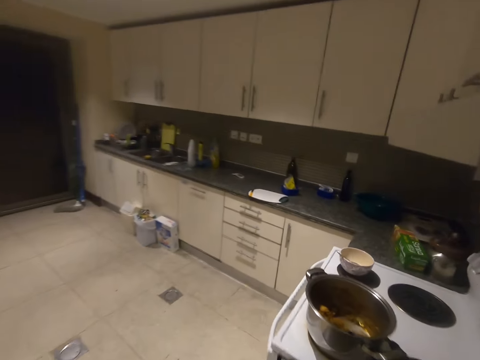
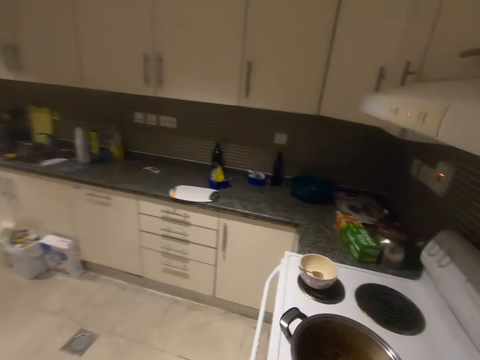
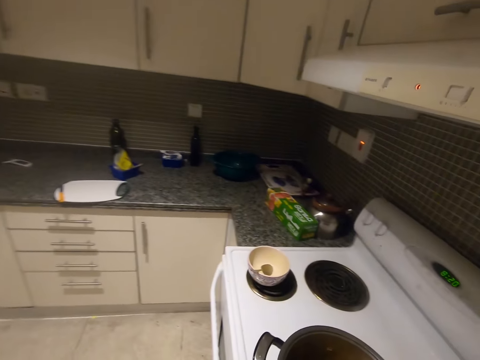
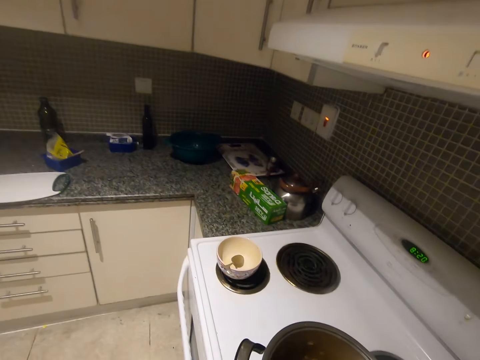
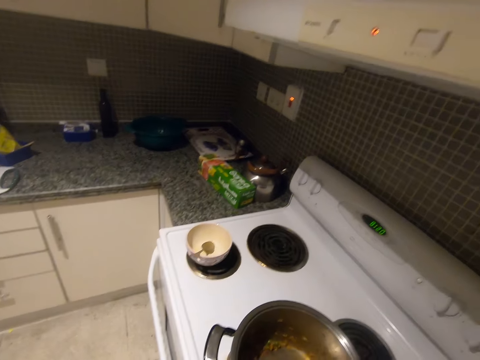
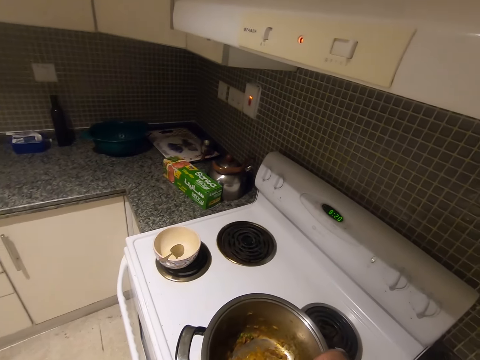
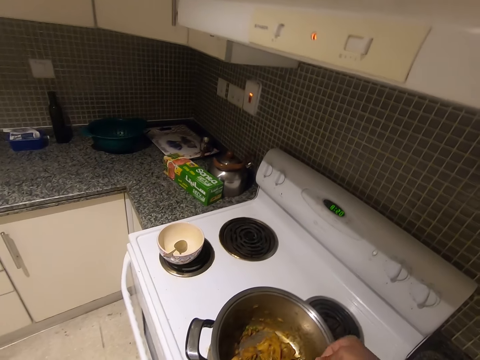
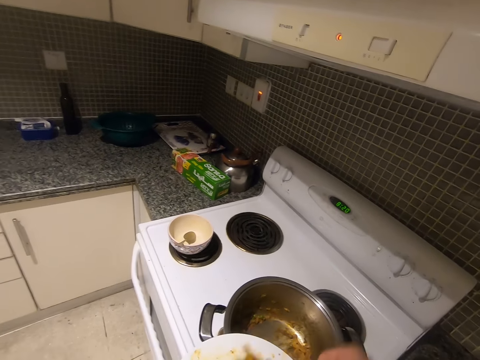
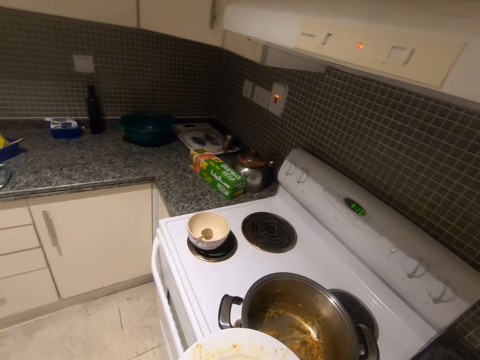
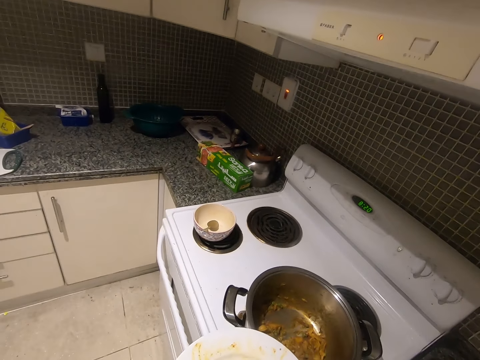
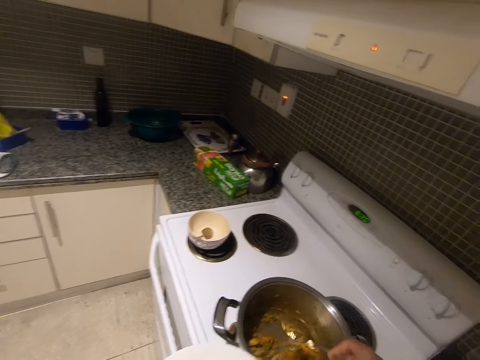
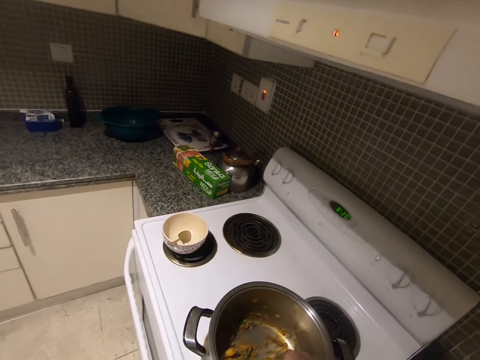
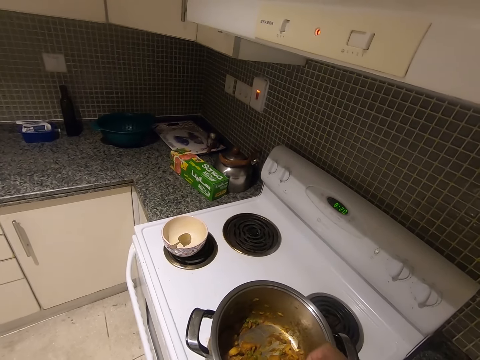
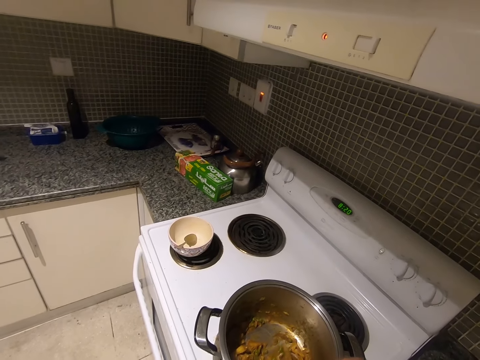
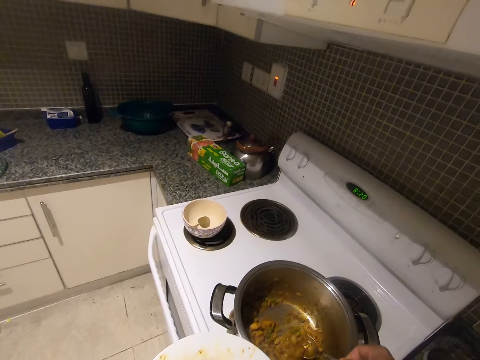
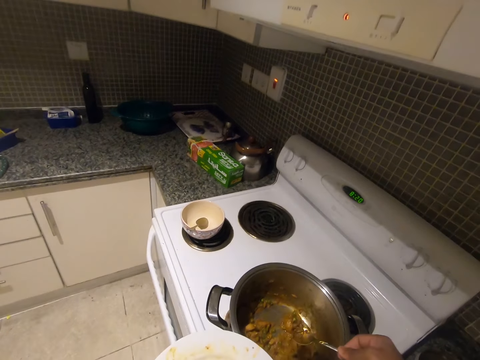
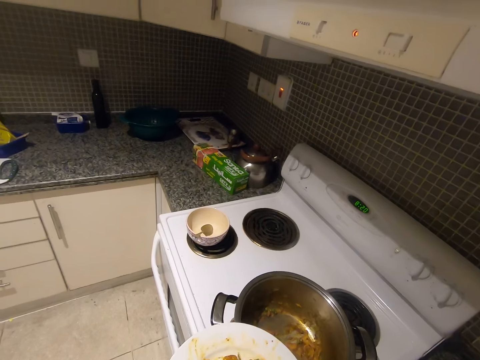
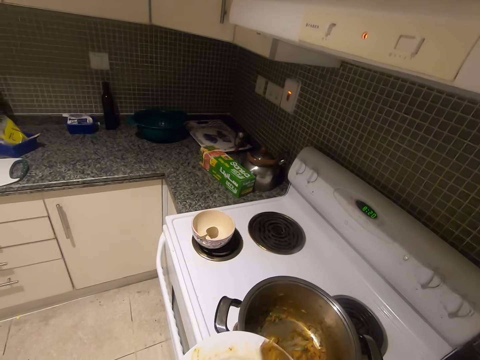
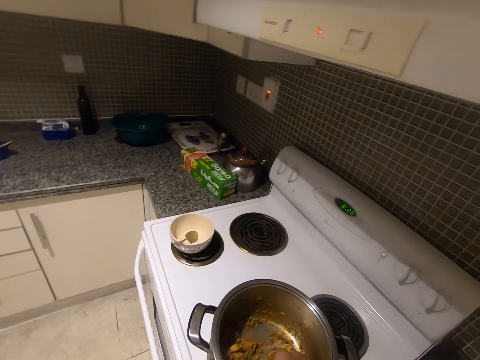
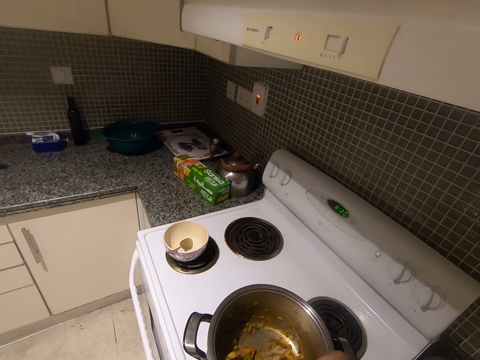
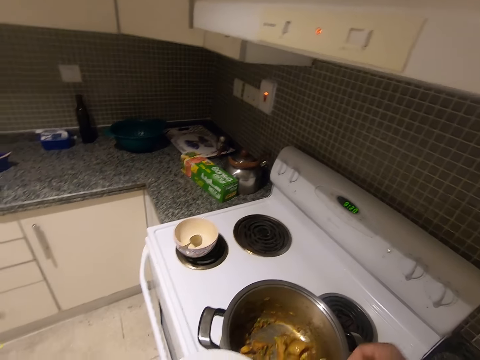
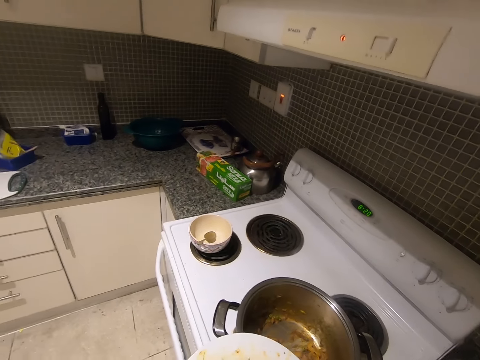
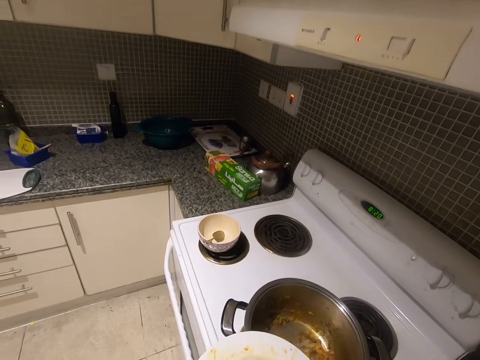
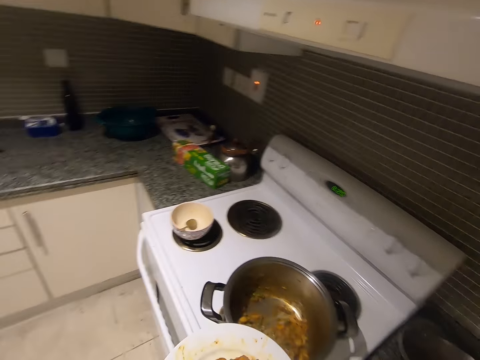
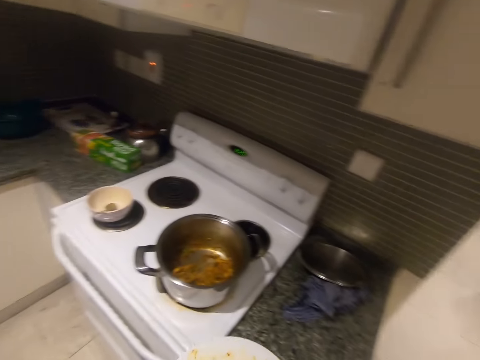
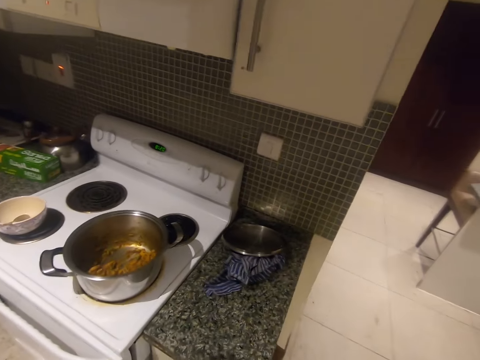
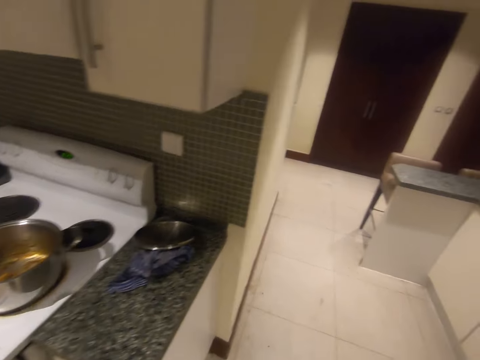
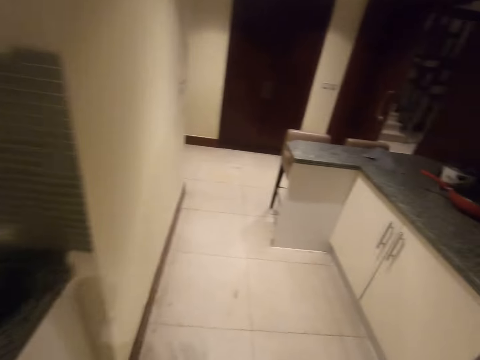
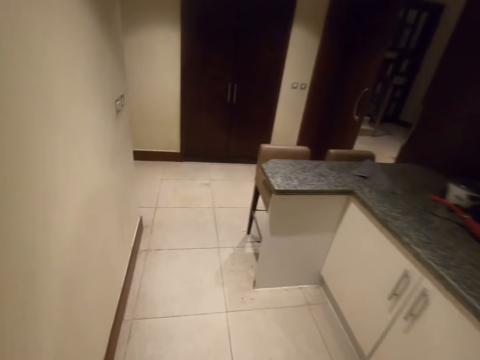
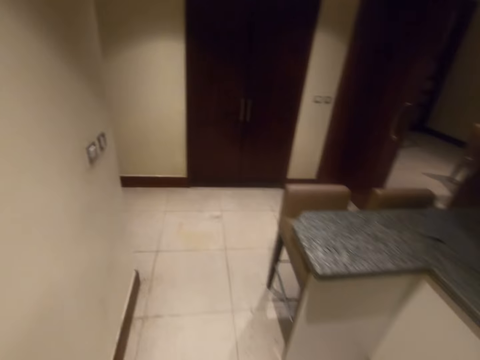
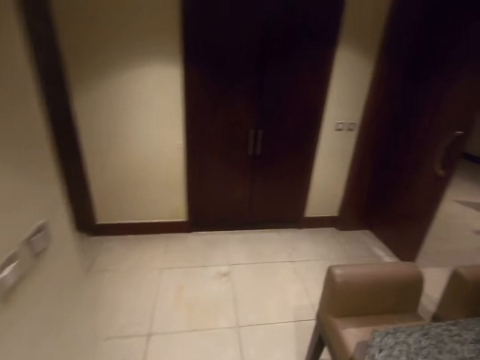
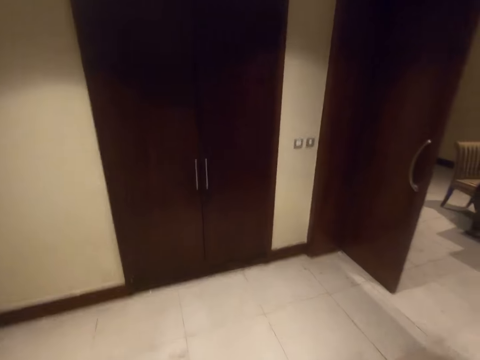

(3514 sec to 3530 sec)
The camera wearer dishes some red lentils or food onto the plate with his right hand. He carries the food across the house.

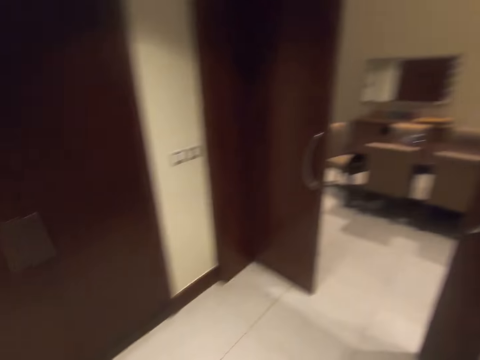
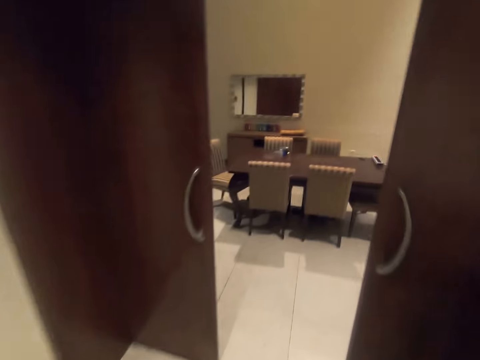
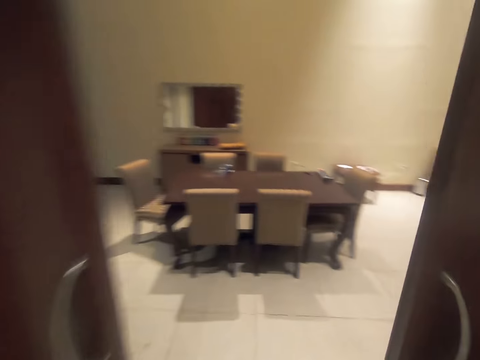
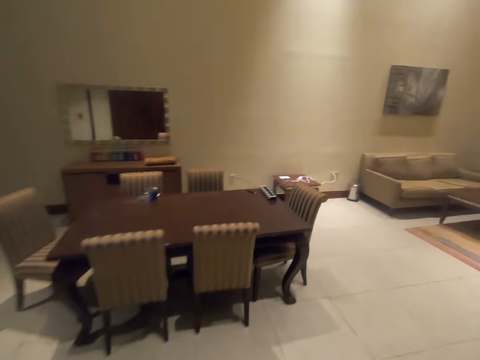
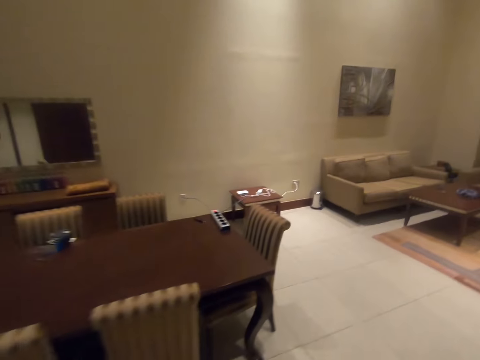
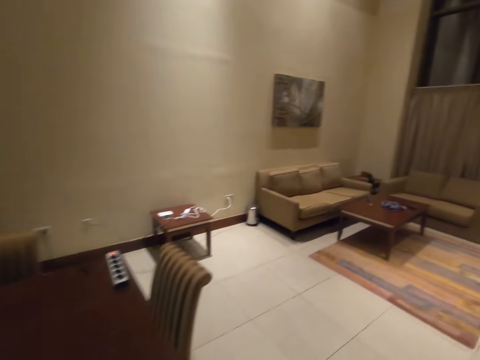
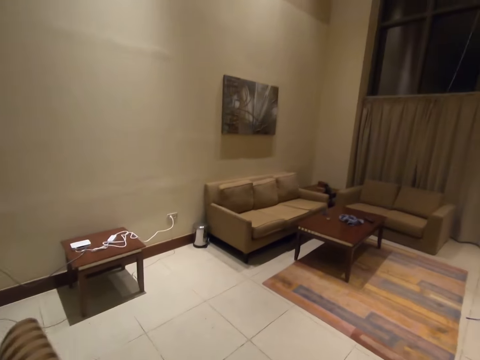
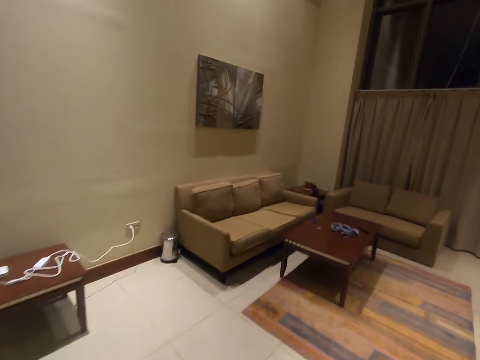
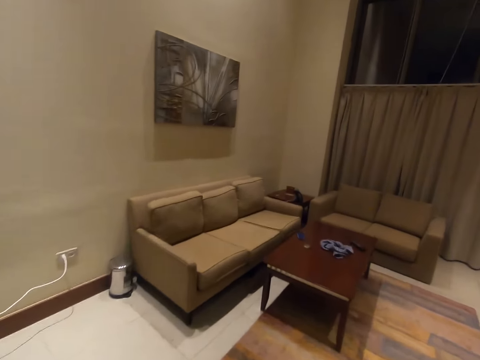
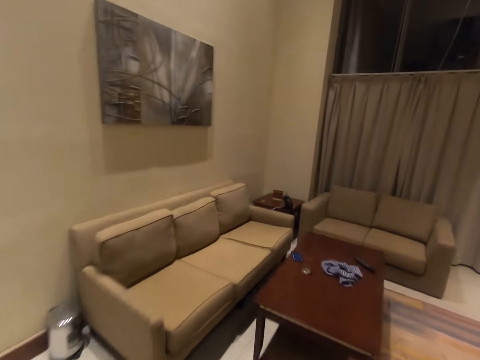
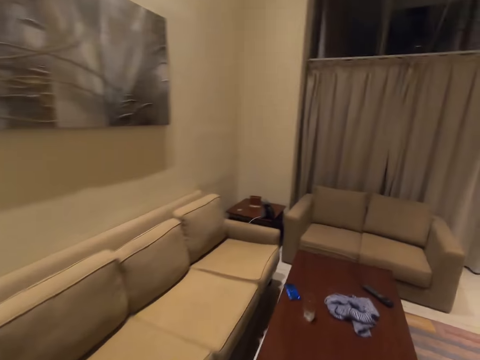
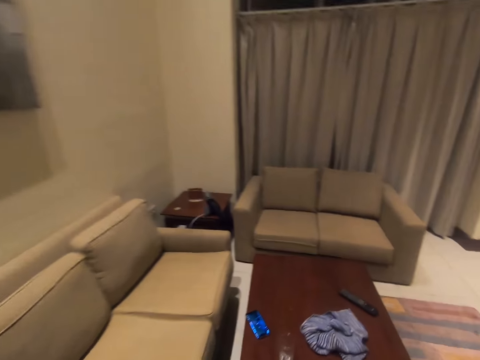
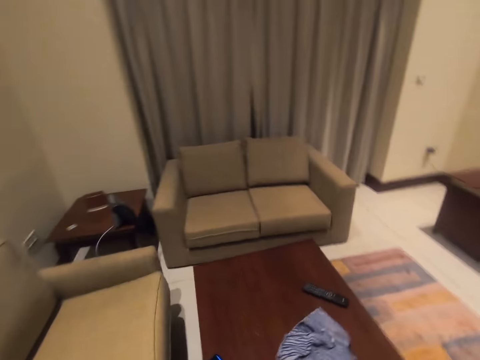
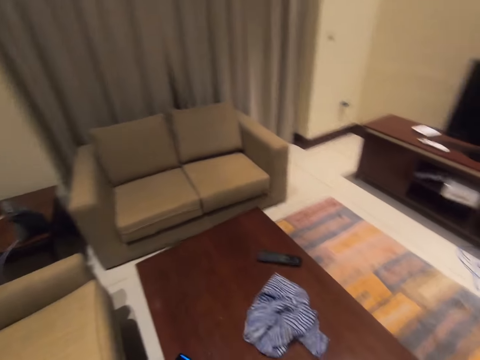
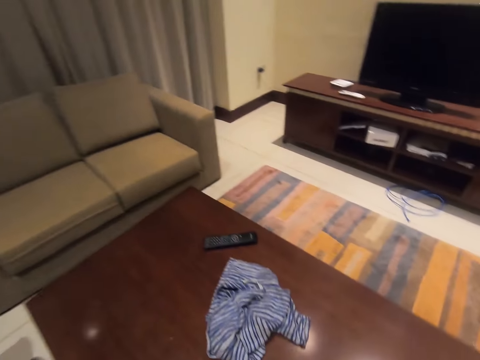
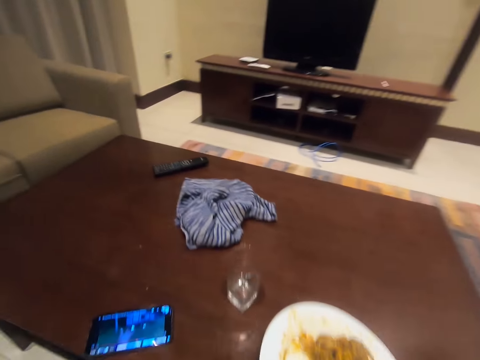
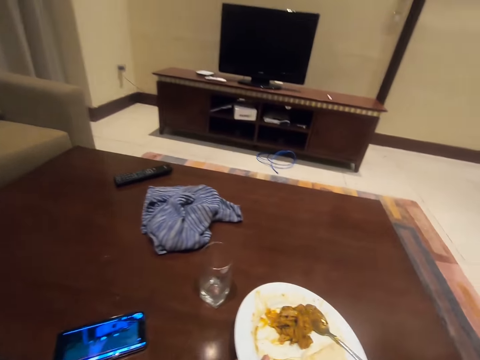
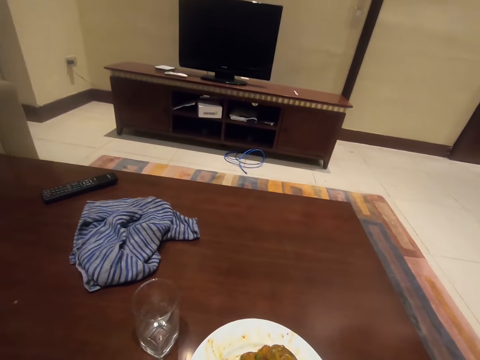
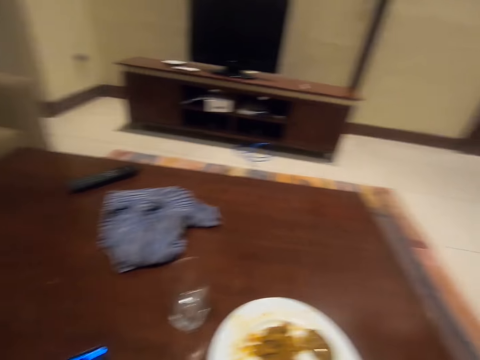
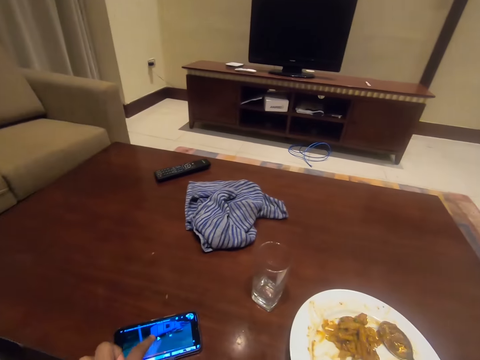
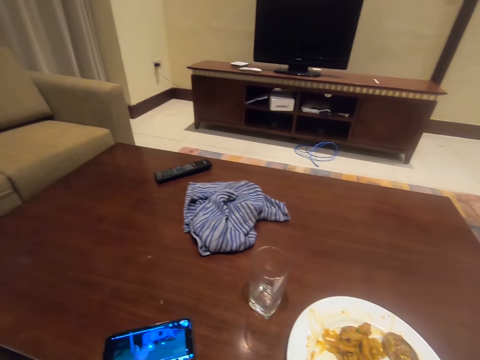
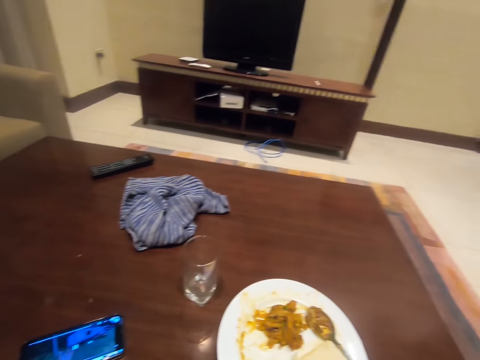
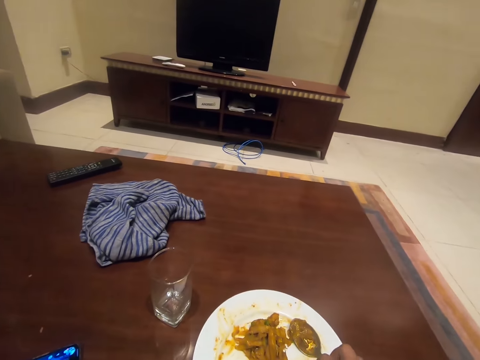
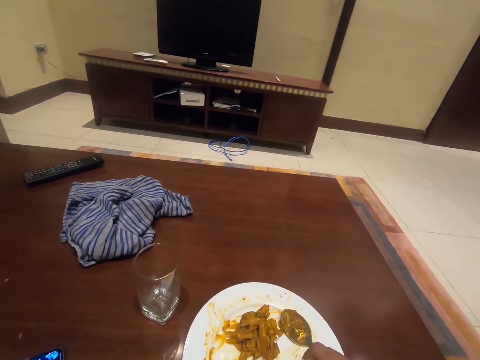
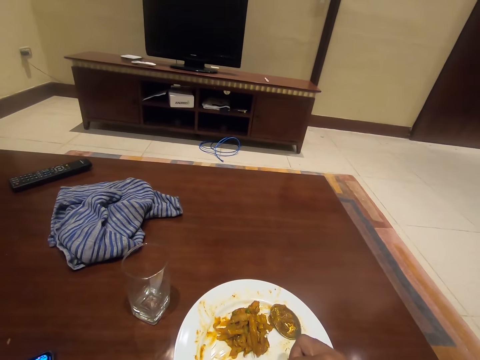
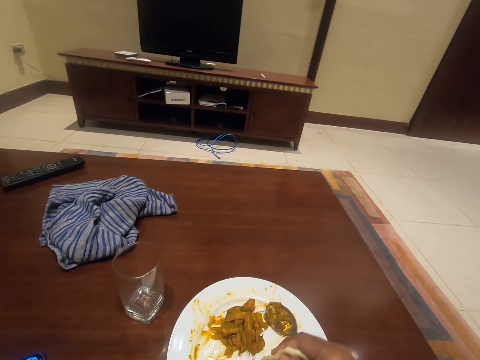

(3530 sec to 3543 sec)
The camera wearer walks out of the kitchen. They sit on the couch. They press the phone on the table. They play a video on the phone.
